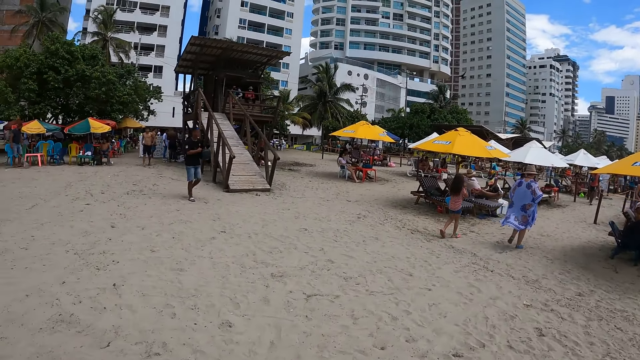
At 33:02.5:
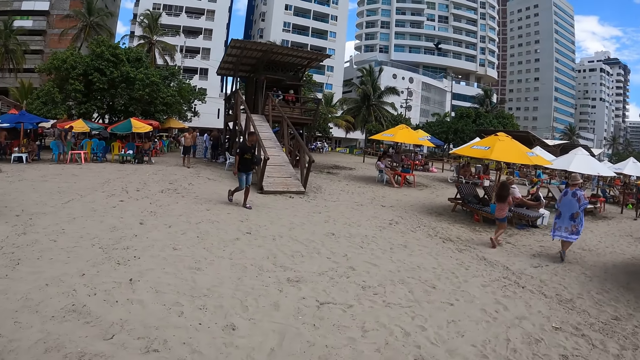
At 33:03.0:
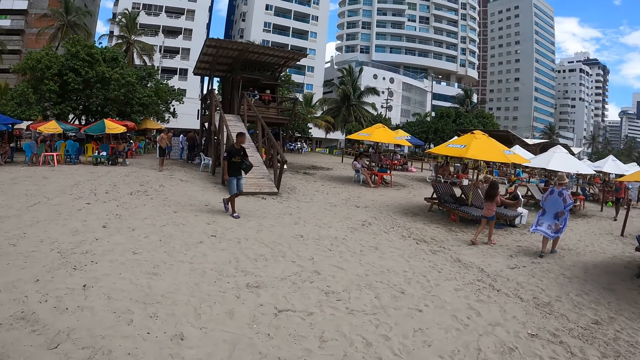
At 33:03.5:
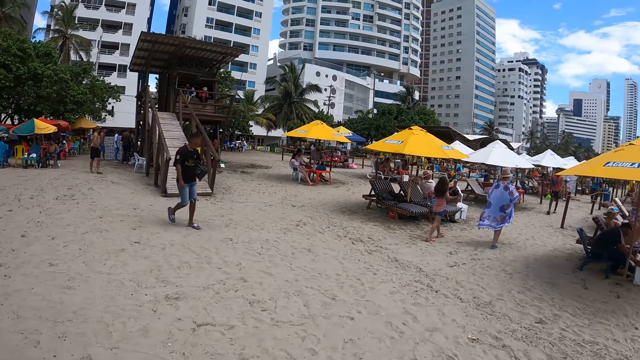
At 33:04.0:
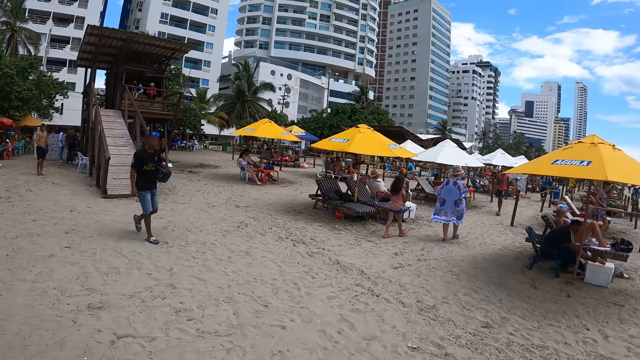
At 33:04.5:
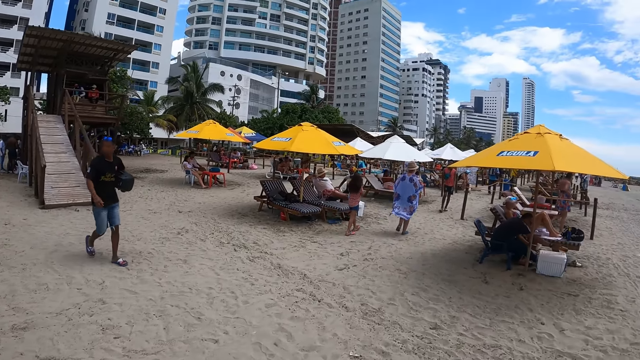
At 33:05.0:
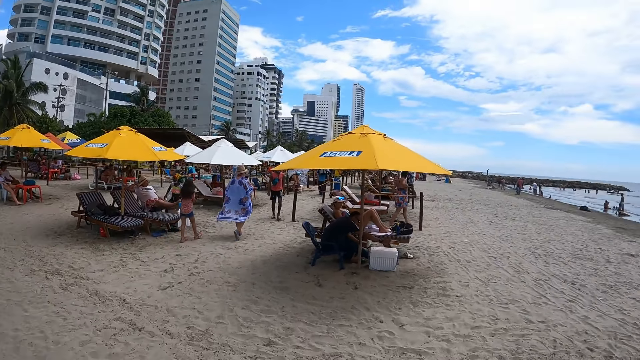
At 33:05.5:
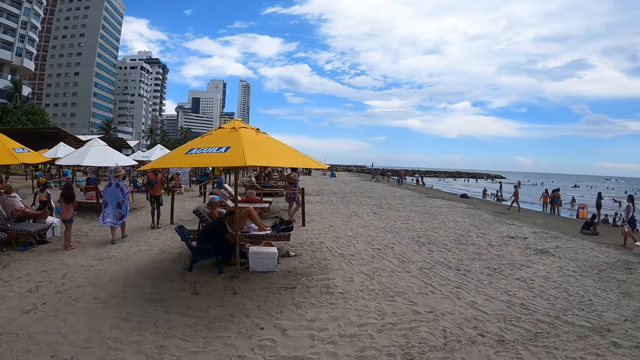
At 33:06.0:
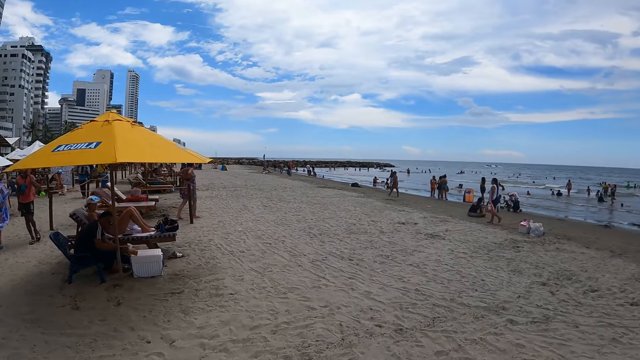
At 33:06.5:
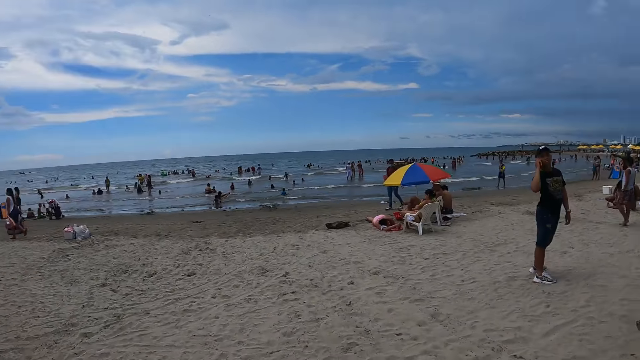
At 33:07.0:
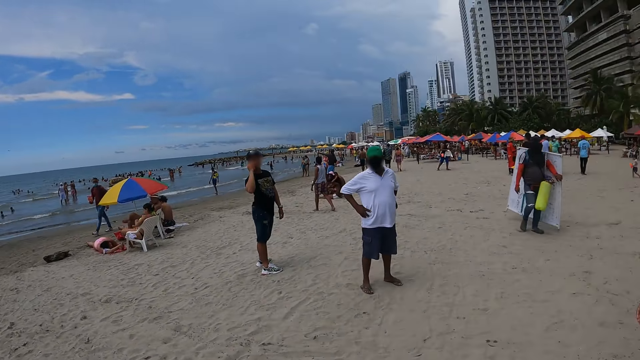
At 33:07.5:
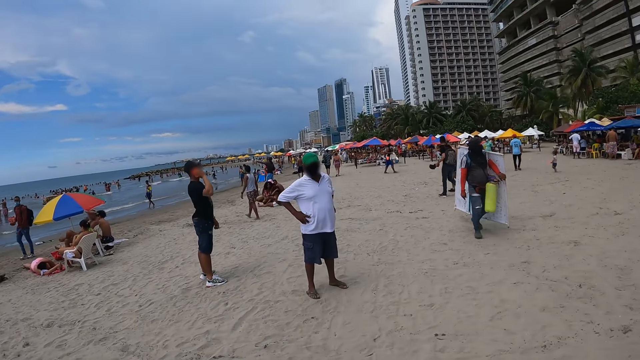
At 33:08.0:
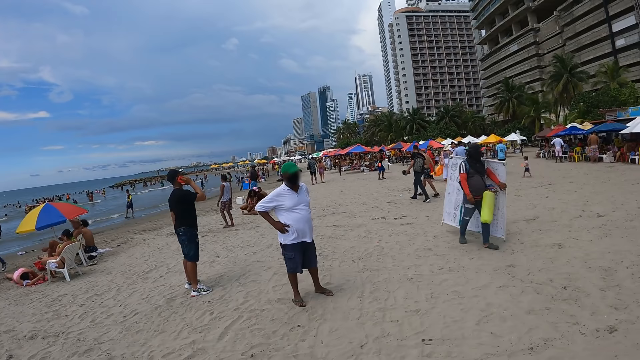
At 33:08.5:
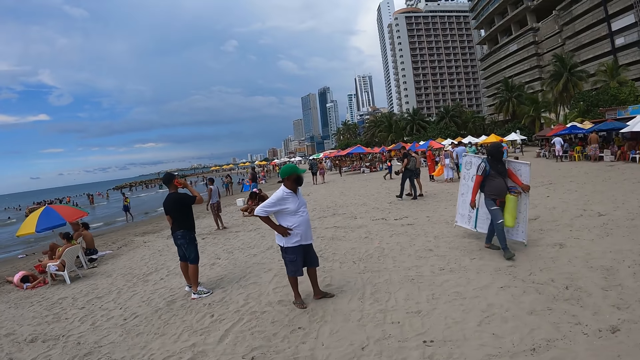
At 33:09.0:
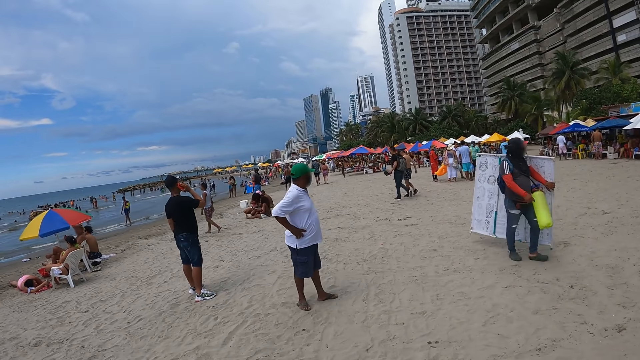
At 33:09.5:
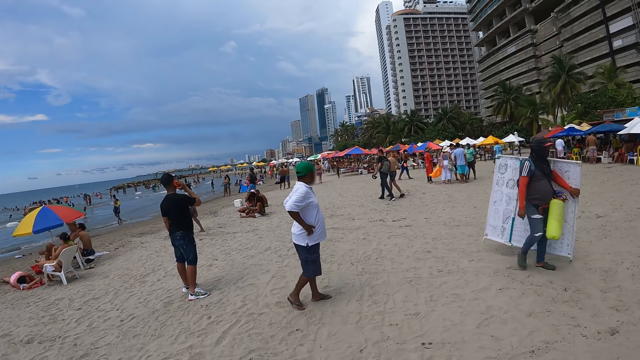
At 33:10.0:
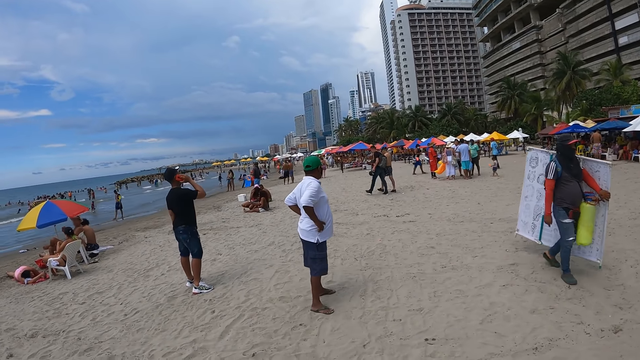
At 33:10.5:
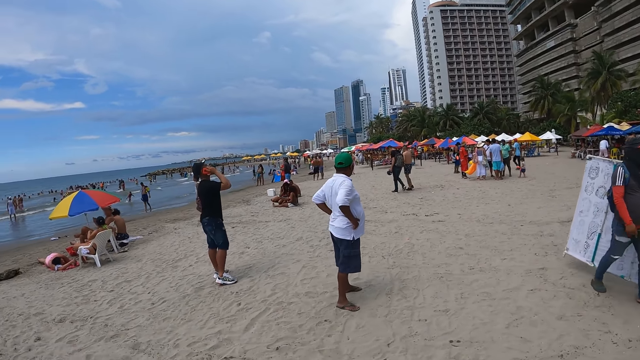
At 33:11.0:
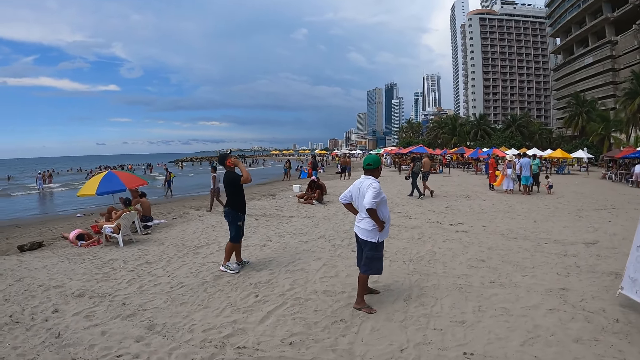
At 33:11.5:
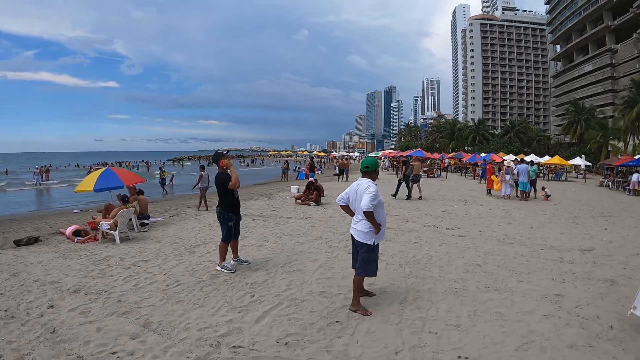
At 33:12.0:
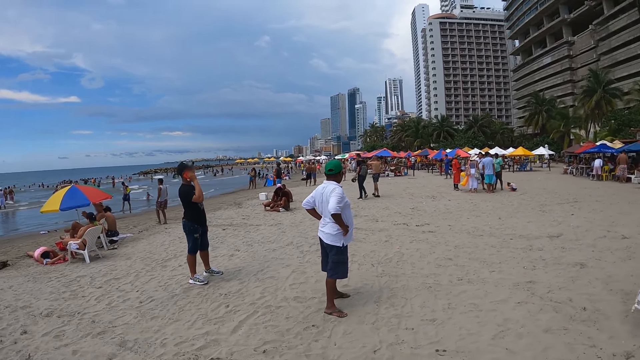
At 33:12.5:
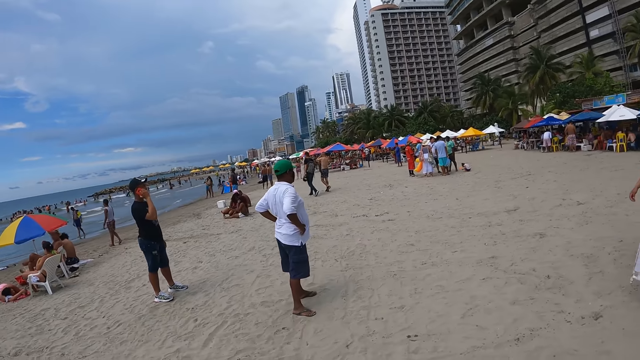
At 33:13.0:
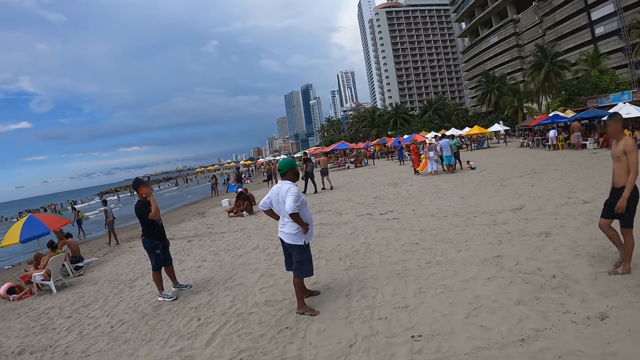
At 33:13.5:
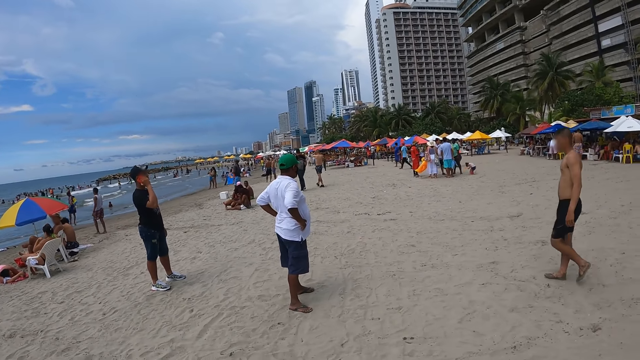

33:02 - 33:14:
The camera wearer looks around.

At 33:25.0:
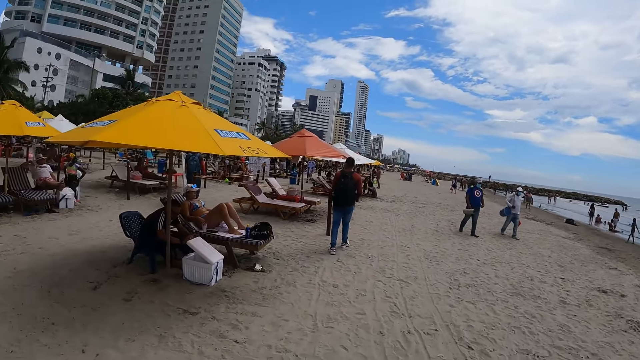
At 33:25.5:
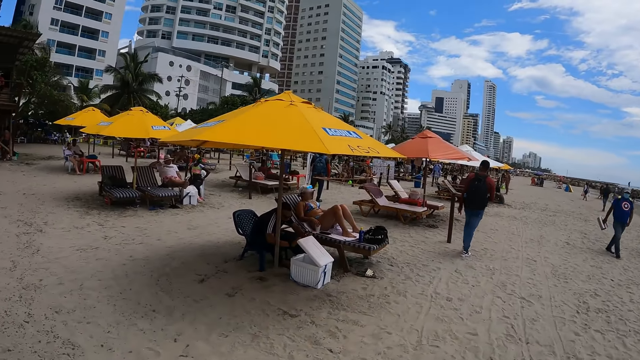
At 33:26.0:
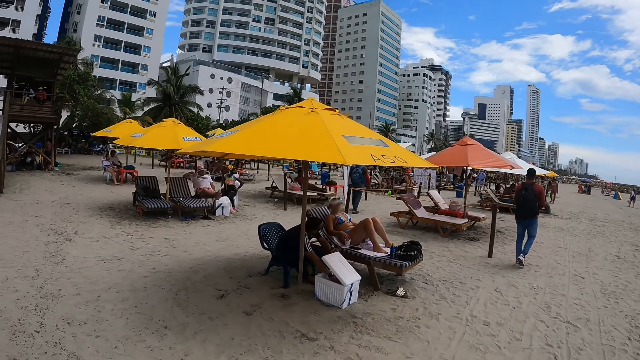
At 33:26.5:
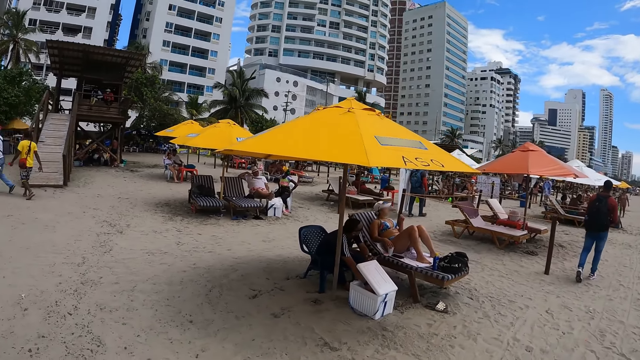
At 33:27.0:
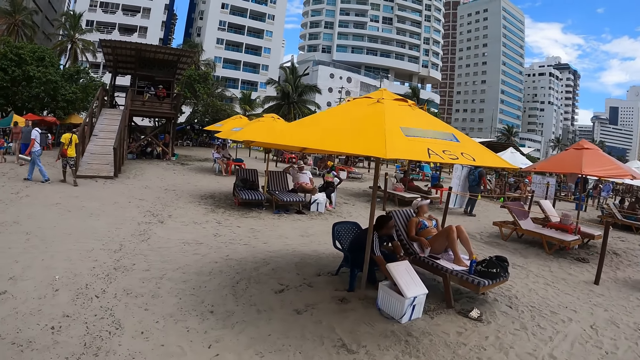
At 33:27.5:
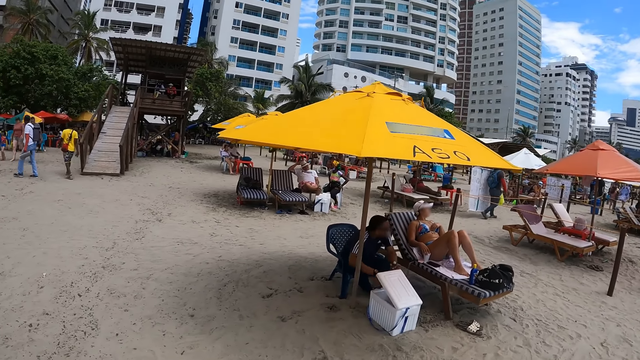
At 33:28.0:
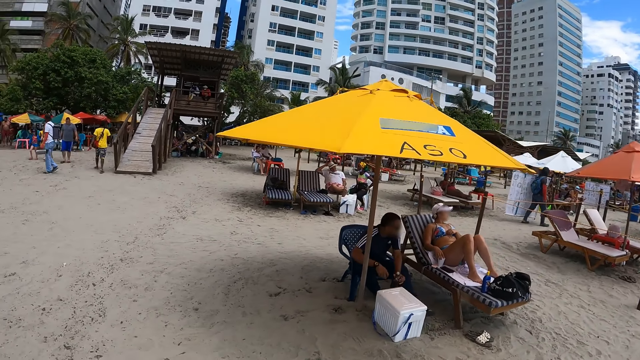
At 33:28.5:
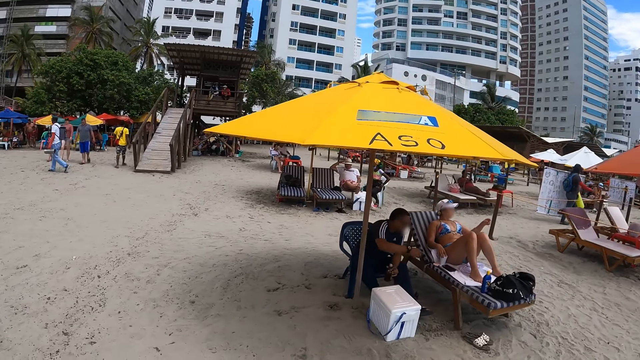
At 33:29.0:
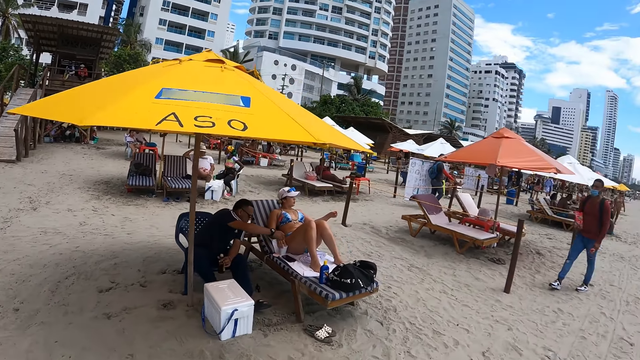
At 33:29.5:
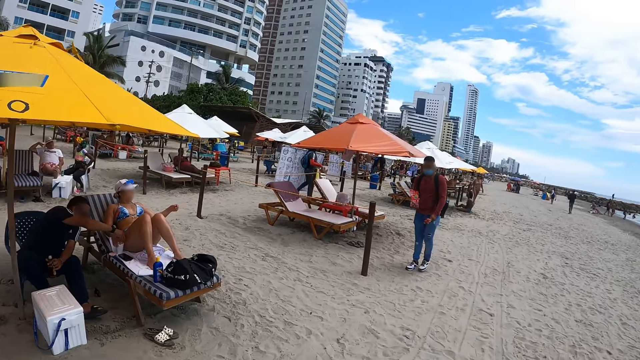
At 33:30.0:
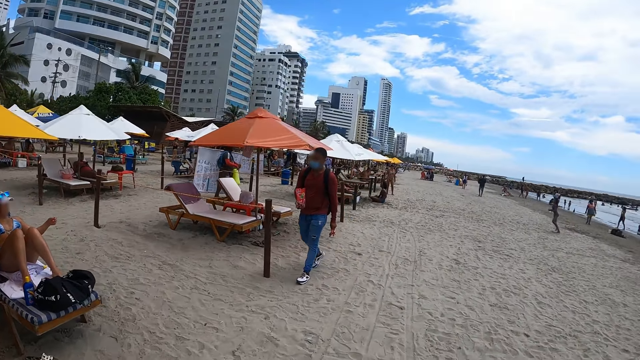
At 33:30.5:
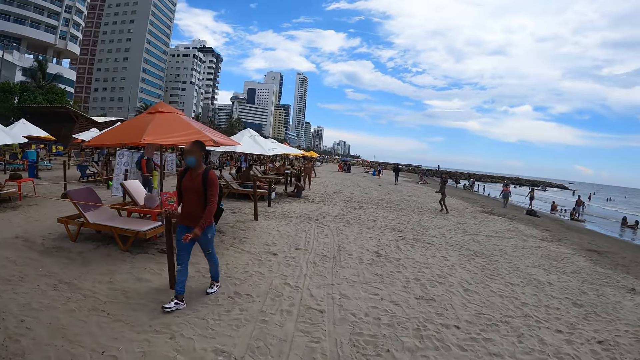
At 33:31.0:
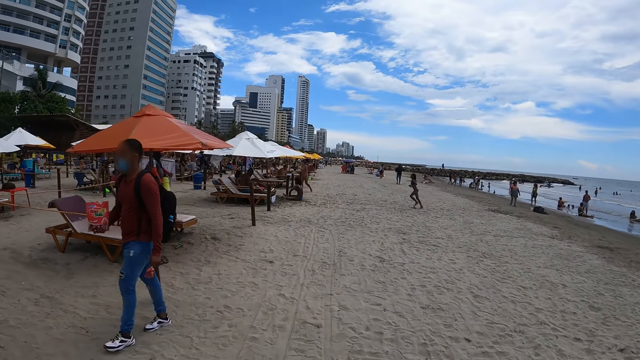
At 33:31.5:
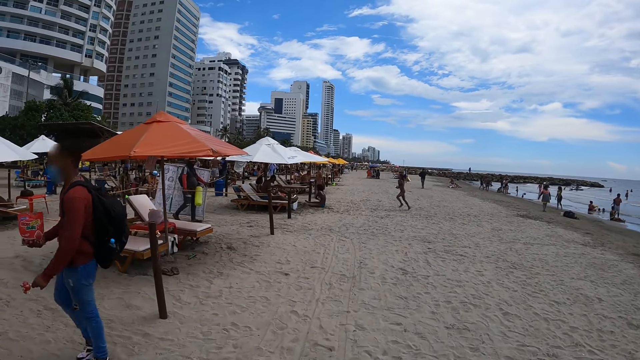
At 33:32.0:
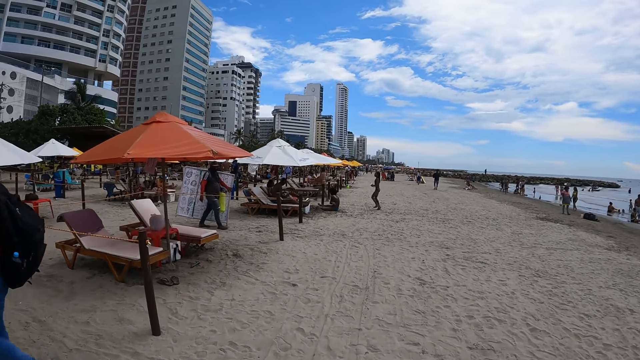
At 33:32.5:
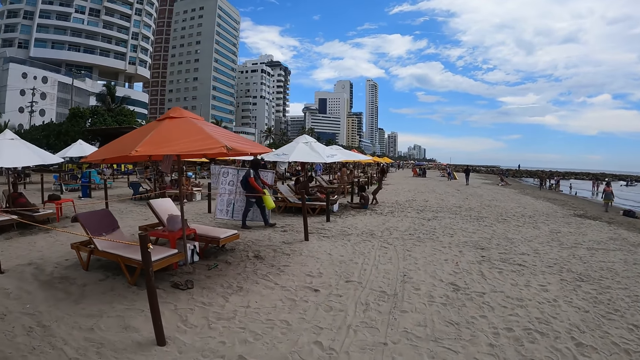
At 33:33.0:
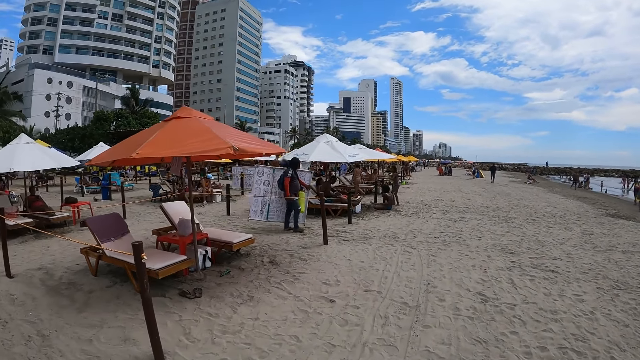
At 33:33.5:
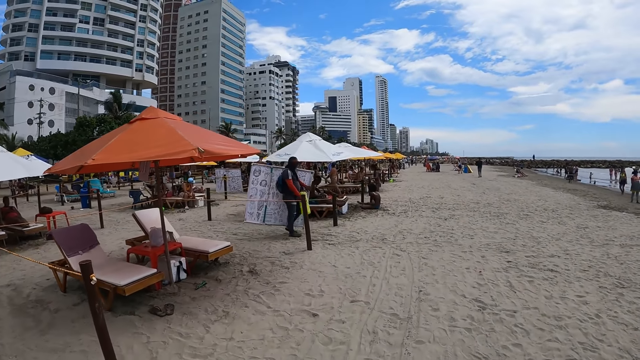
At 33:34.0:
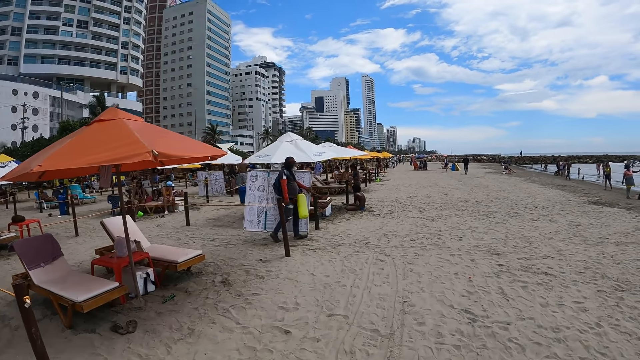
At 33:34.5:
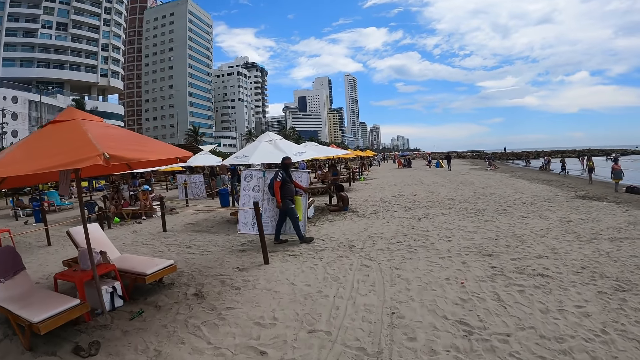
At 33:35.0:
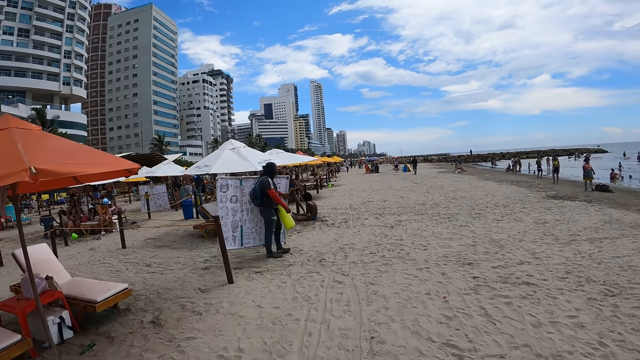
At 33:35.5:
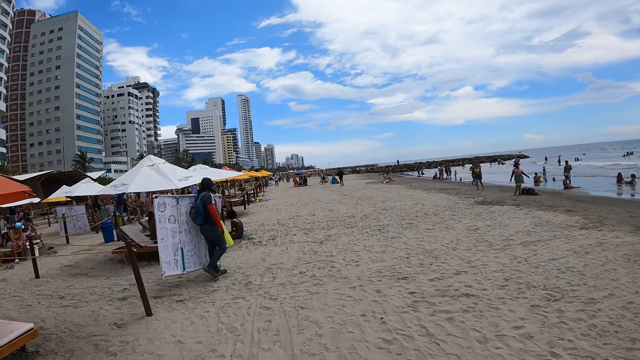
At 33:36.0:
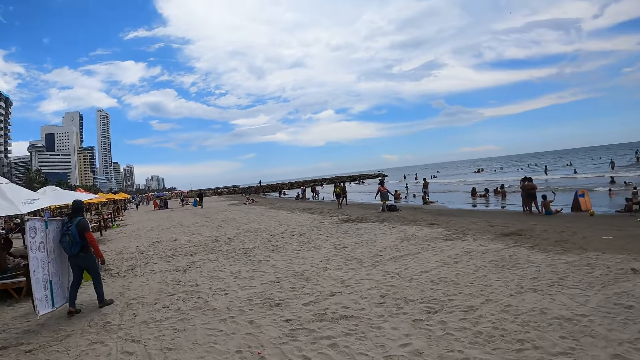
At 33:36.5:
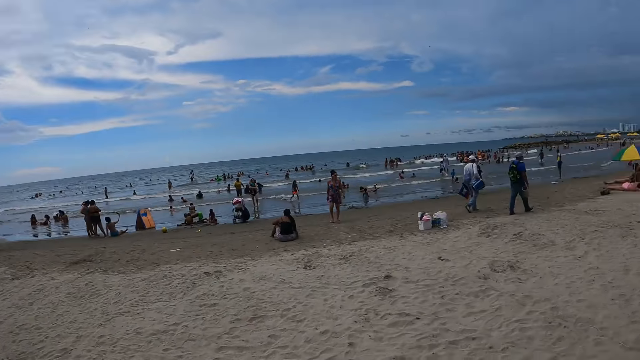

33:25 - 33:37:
The camera wearer walks along. They turn around. They walk around.
